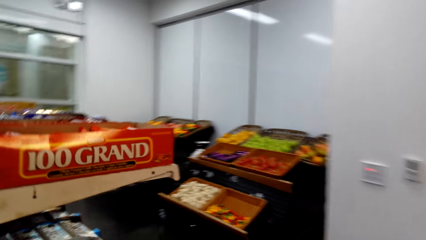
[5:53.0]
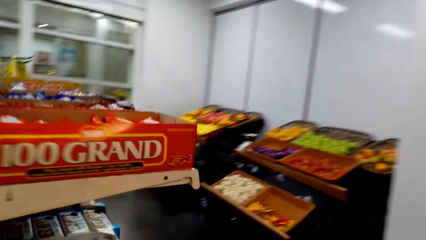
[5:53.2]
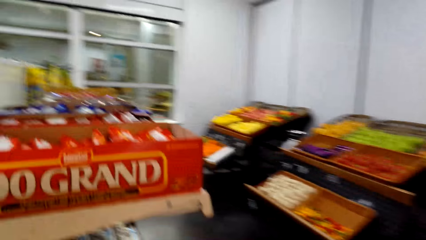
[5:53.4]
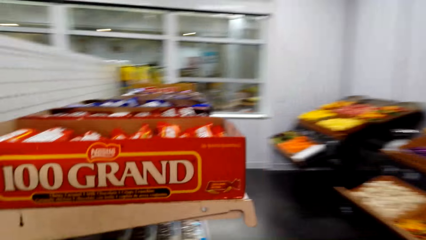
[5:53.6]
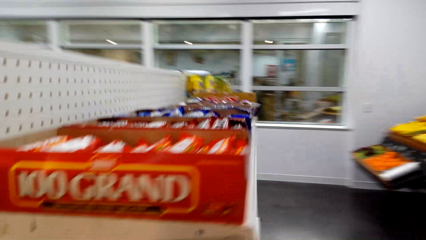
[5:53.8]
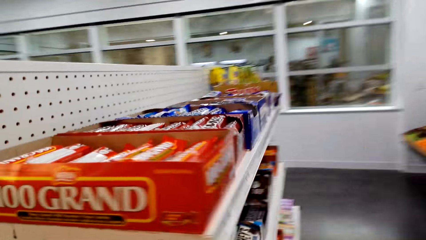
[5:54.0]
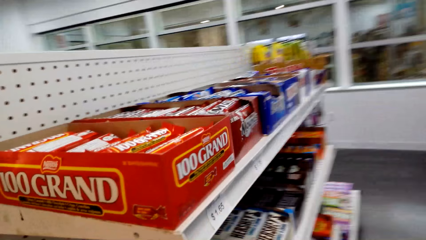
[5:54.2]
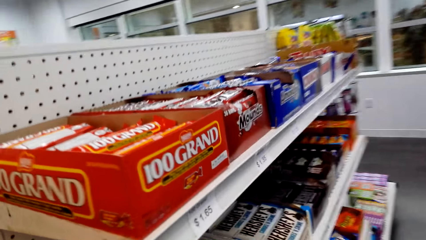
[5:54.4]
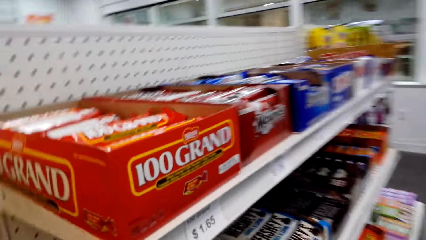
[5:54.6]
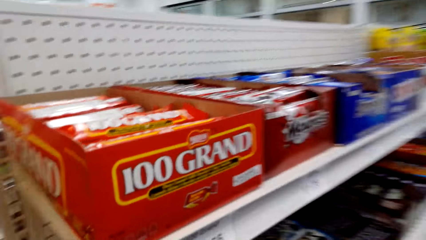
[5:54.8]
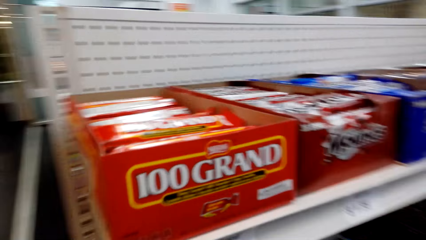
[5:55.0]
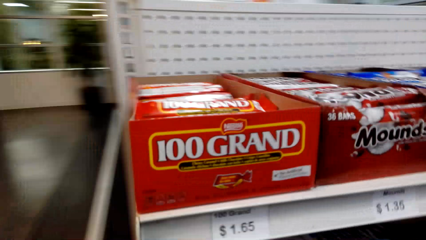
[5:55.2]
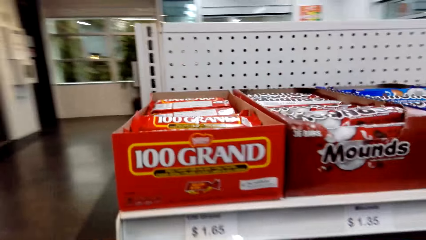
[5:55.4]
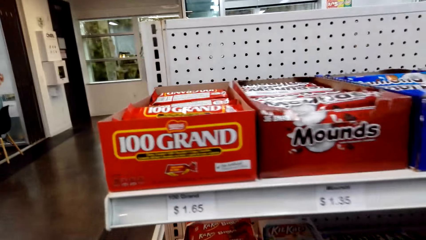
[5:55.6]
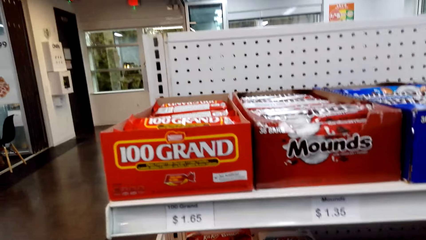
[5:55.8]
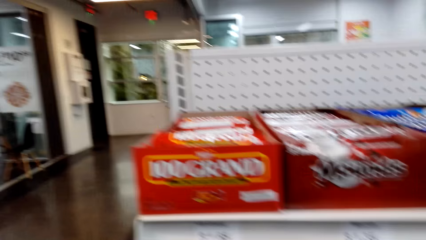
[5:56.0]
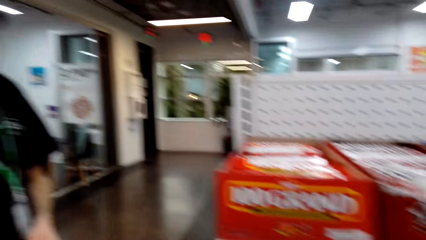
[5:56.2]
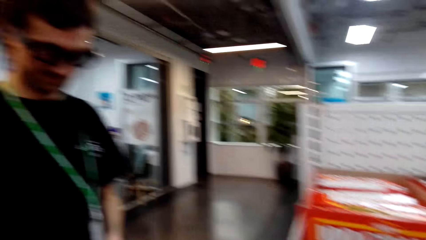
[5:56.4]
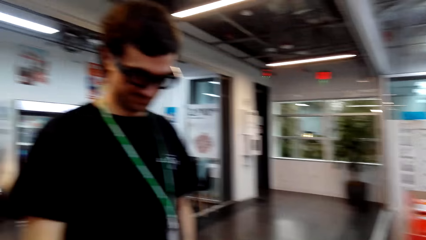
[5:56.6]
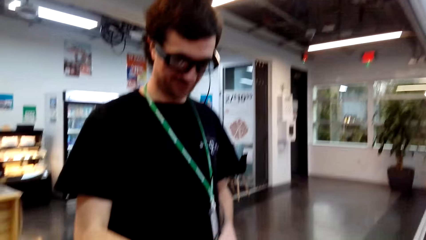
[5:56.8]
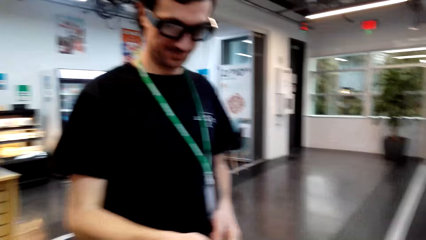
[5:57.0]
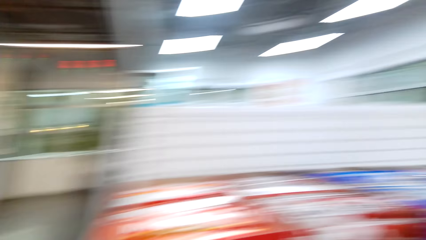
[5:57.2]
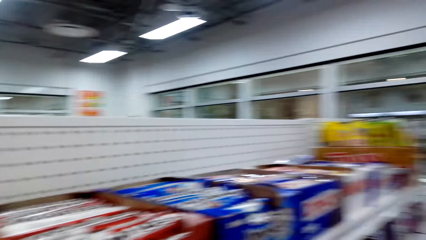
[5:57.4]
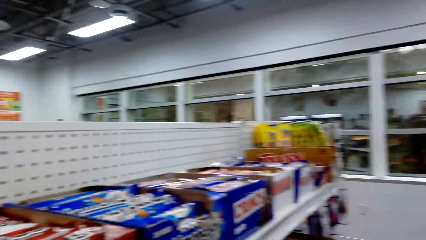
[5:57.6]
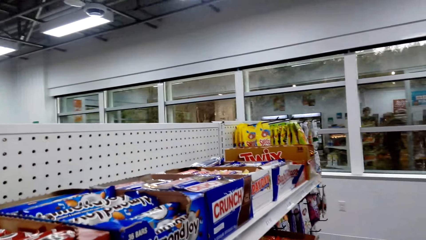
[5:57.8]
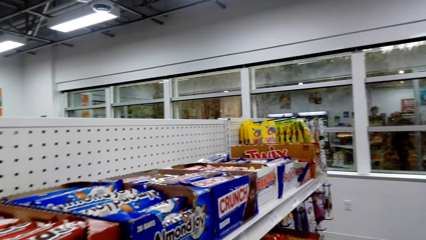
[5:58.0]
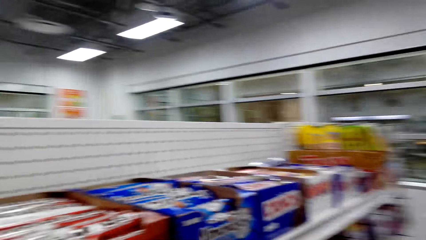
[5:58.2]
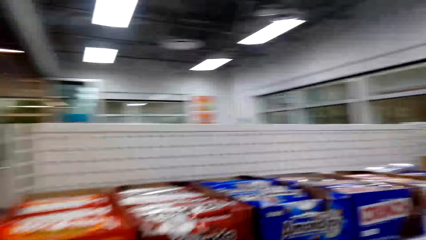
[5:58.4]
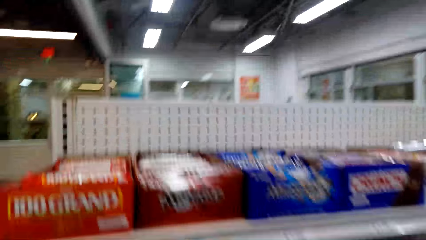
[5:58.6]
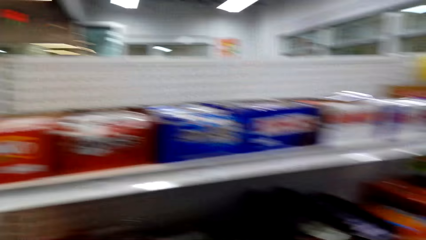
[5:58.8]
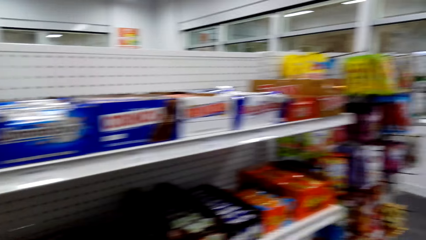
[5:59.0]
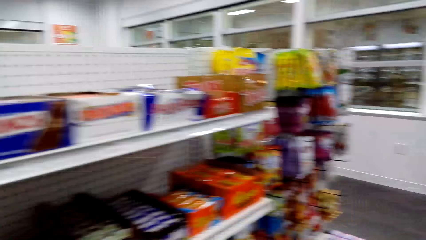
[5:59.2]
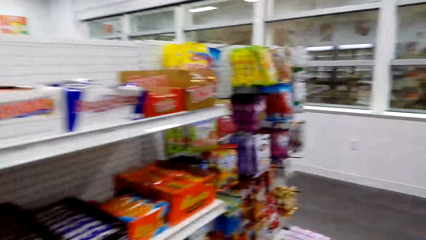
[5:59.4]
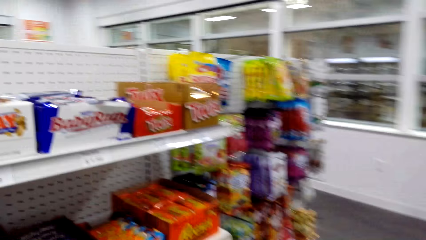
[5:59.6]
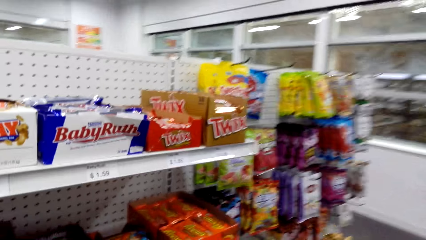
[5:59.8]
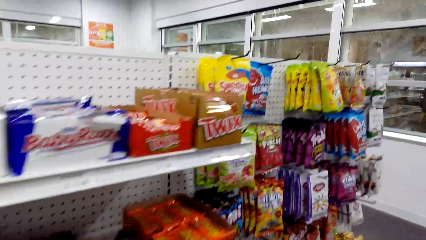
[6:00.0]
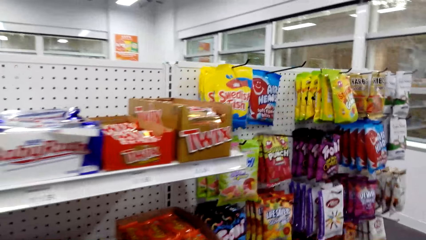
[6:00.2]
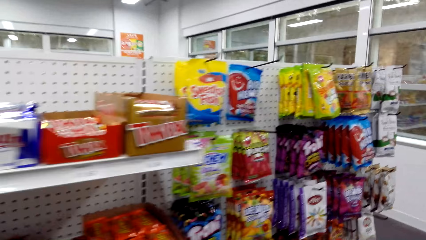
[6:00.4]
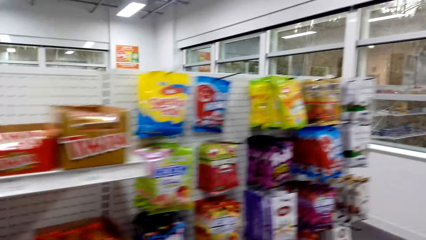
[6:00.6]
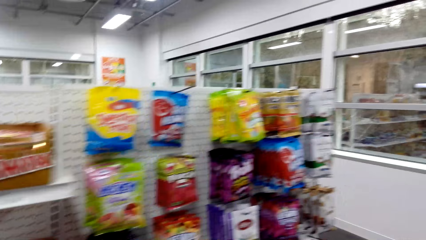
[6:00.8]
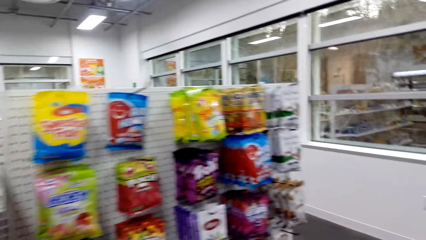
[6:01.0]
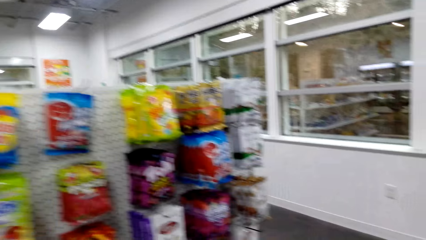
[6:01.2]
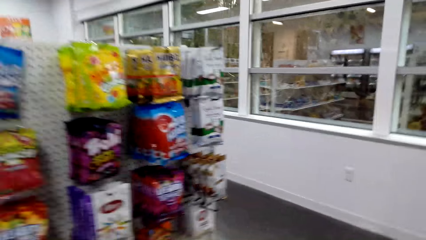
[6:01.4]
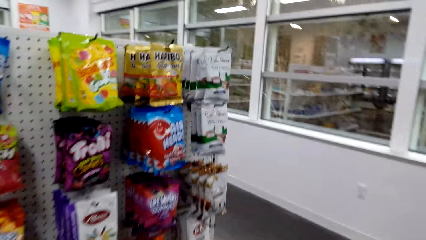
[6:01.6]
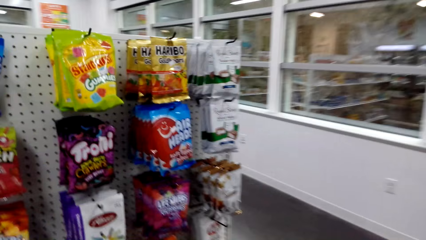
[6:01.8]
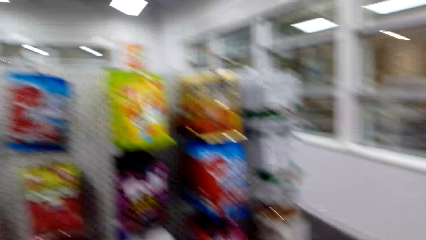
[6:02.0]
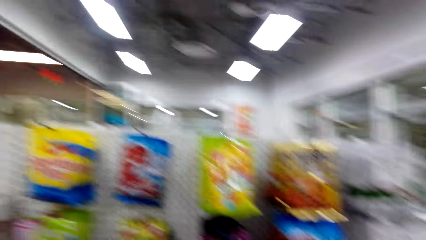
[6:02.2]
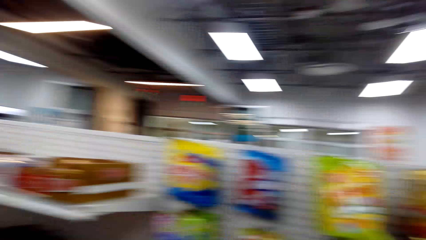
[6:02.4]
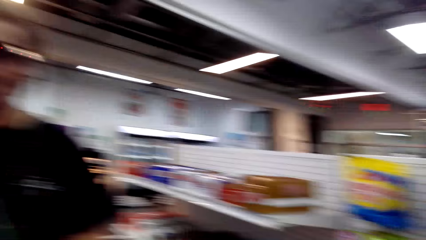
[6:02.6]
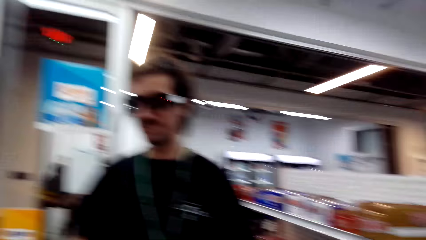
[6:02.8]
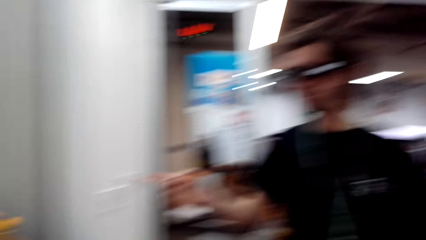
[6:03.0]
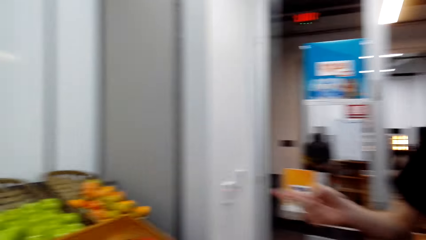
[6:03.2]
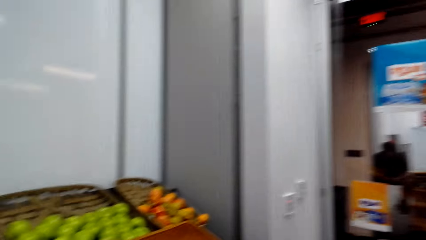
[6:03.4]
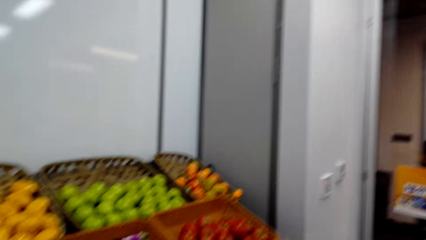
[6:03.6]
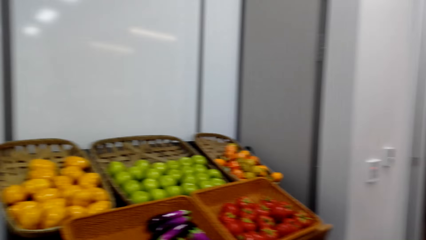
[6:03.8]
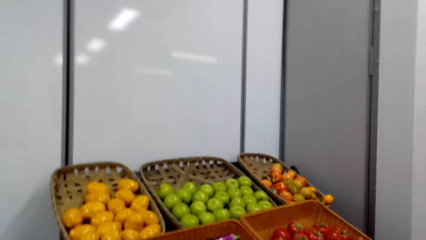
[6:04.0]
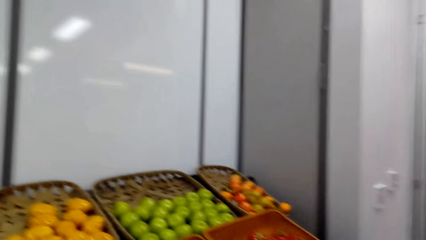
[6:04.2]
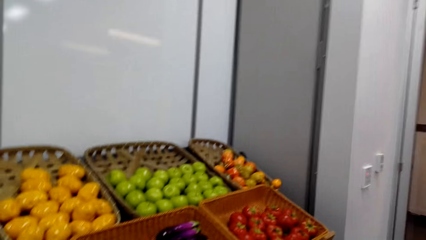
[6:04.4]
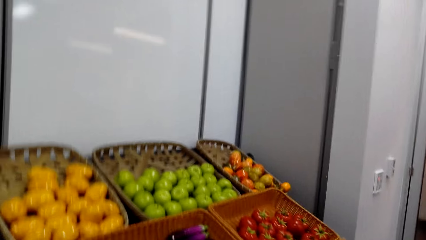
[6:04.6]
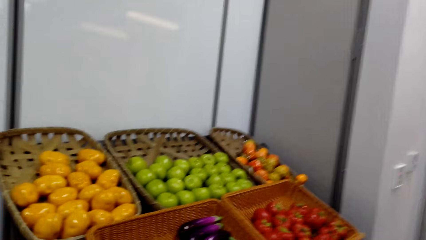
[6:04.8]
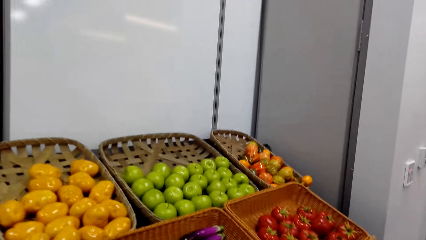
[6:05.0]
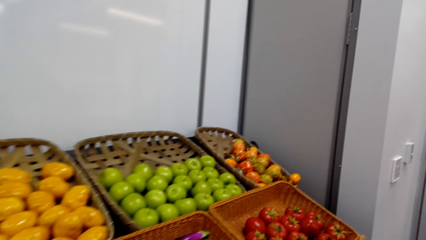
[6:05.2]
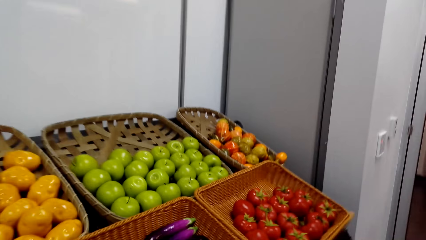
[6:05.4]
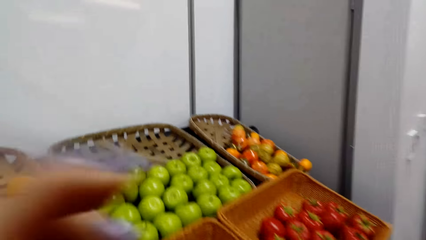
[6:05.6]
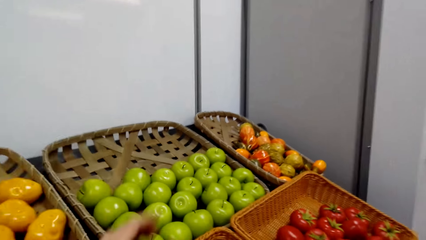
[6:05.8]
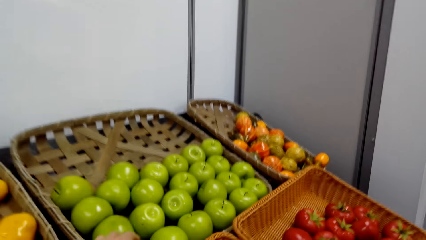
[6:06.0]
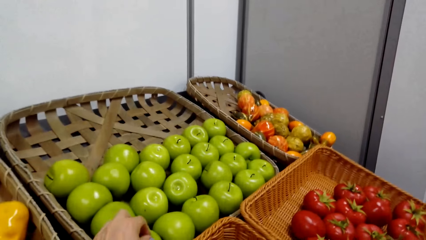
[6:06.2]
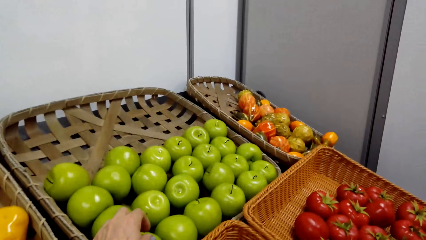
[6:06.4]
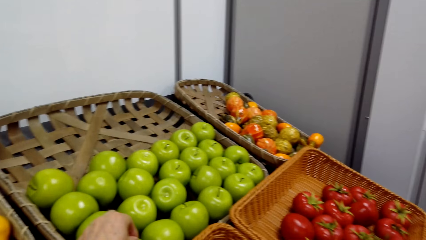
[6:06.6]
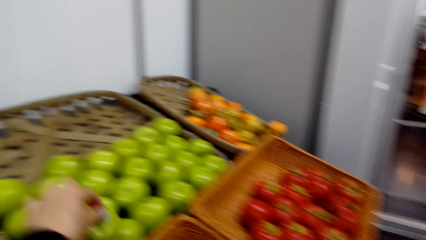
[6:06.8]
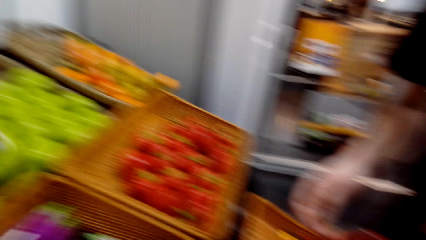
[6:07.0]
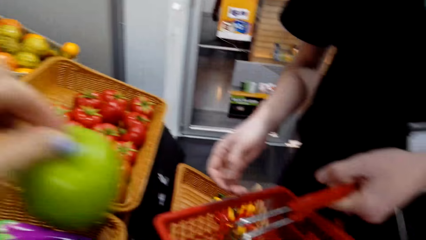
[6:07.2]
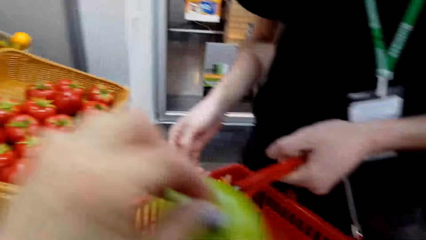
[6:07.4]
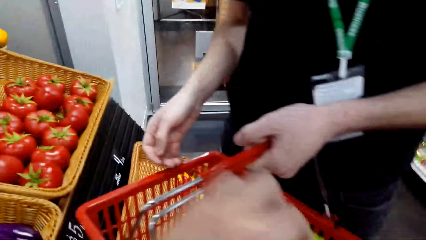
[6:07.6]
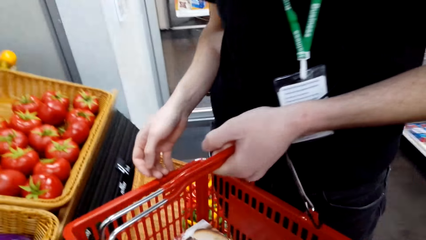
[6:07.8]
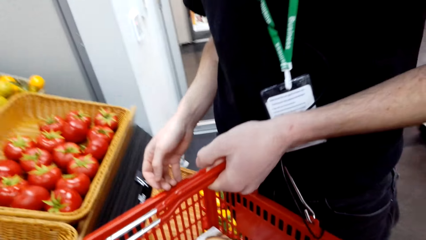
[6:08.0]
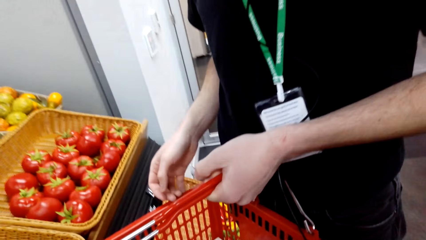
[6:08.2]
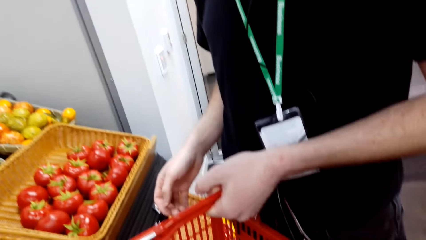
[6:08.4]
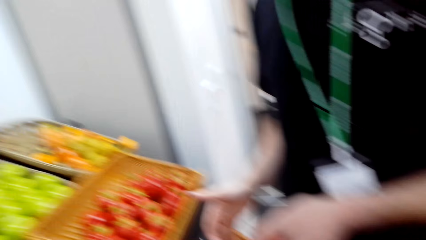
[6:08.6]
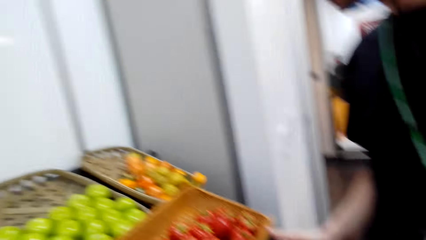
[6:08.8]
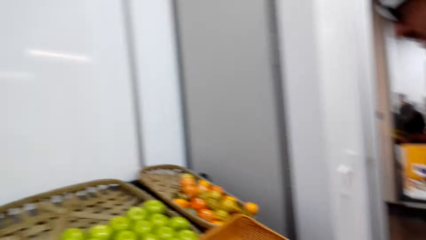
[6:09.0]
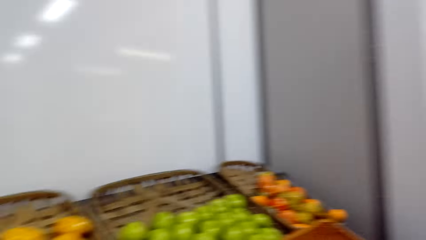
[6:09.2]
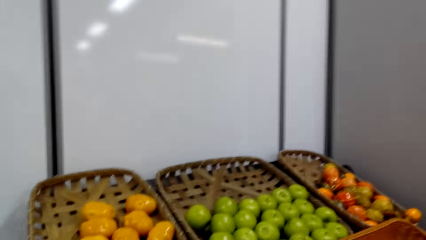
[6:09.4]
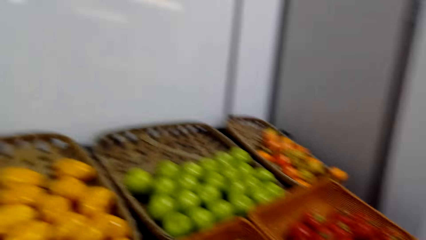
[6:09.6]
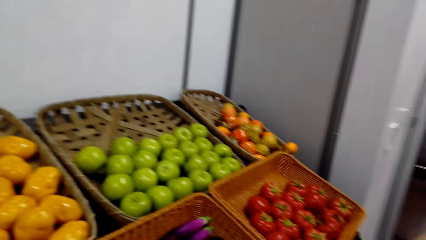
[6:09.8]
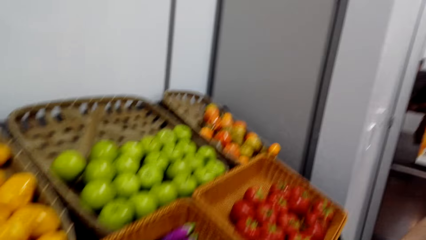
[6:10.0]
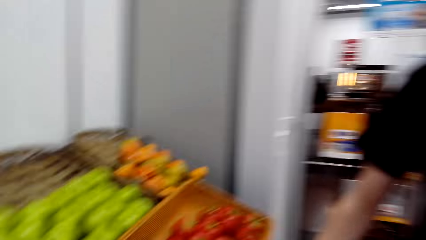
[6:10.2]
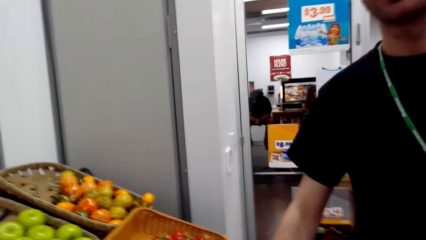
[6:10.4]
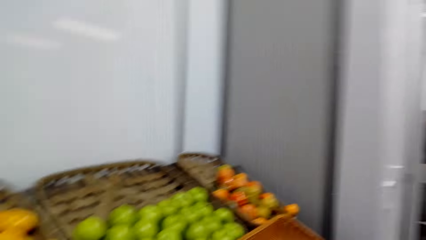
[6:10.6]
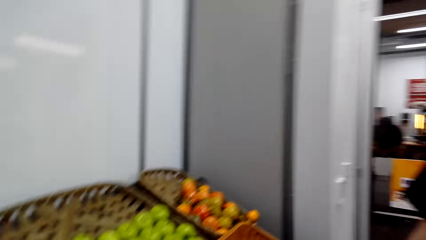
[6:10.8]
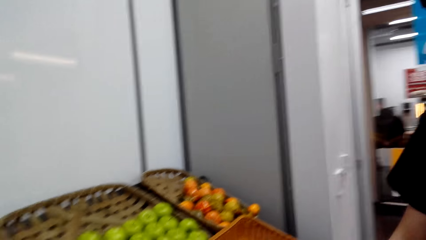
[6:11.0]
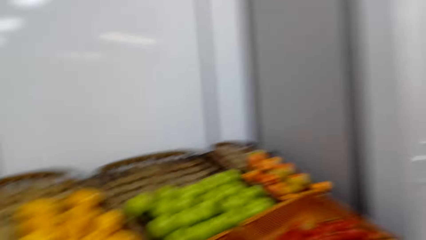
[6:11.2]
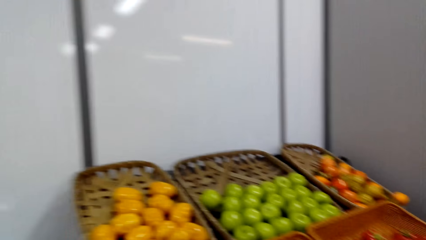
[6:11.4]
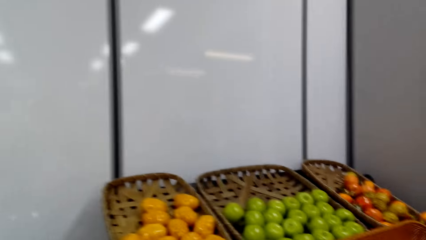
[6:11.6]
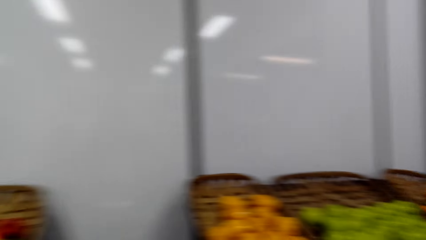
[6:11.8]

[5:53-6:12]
A man looks at the shelf. The camera wearer looks around, steps forward and looks around. They point at the apples. They pick the apple. They put the apple in the basket. They look around.
